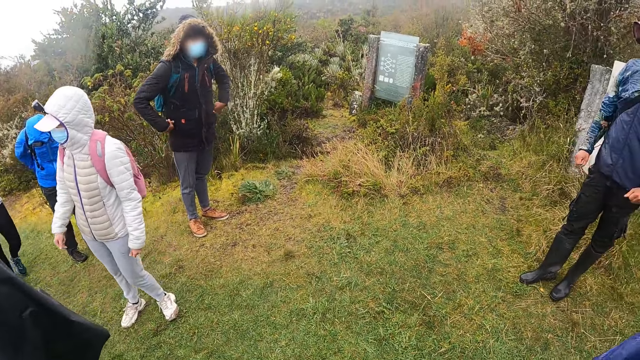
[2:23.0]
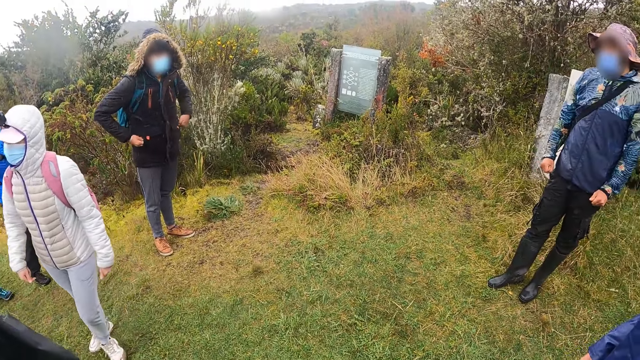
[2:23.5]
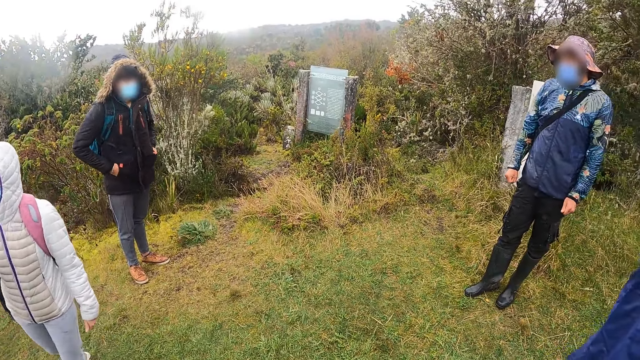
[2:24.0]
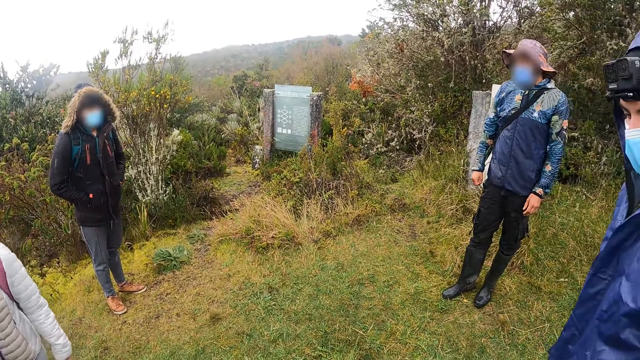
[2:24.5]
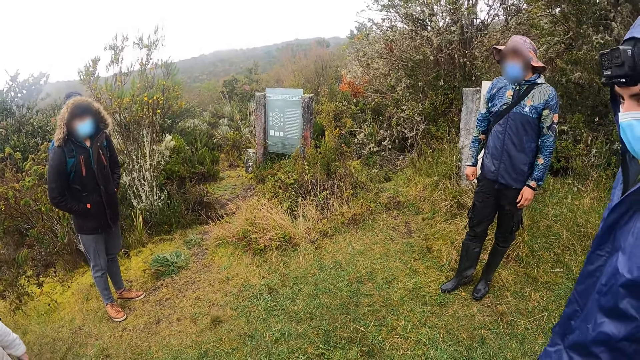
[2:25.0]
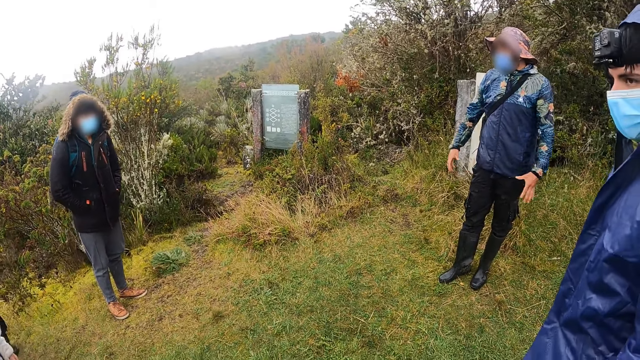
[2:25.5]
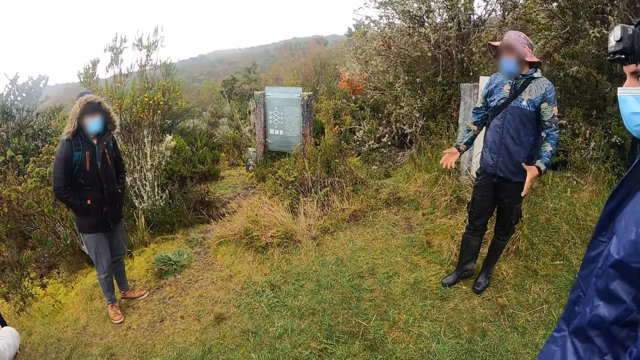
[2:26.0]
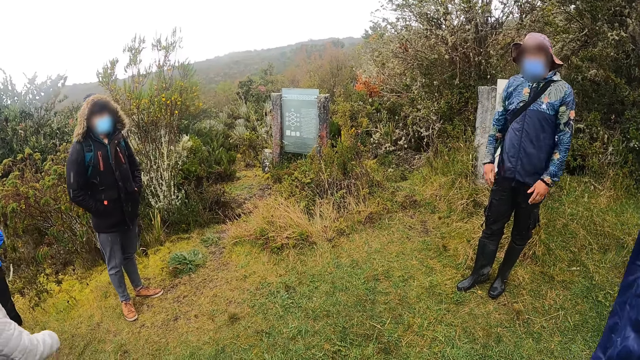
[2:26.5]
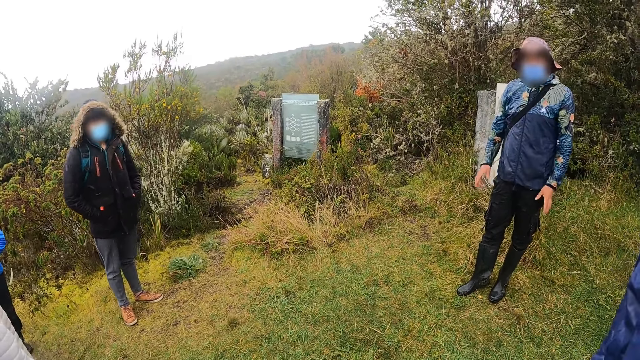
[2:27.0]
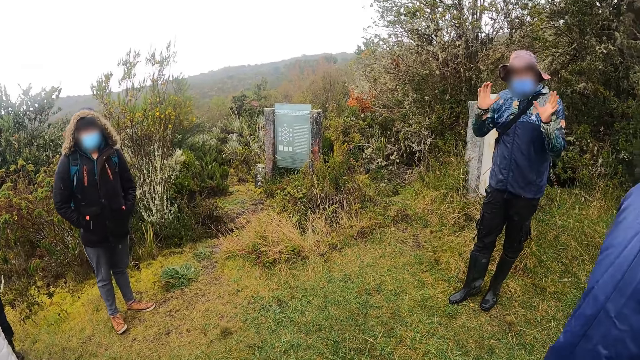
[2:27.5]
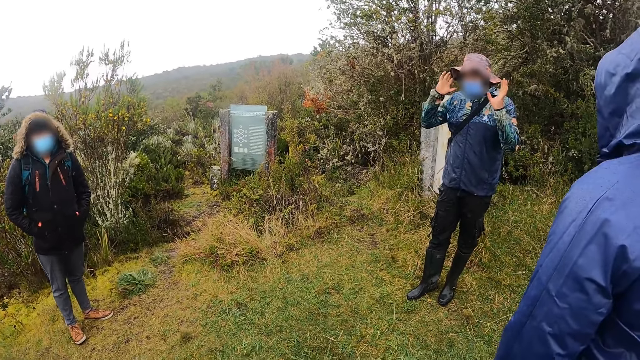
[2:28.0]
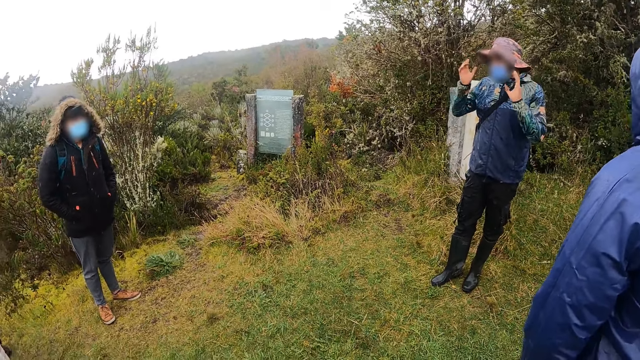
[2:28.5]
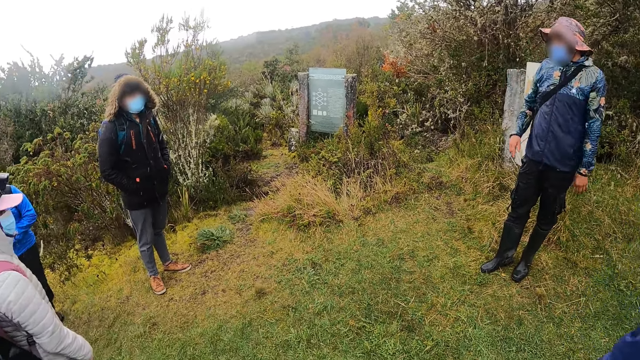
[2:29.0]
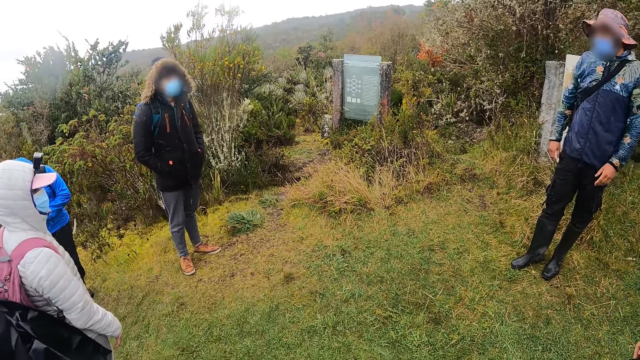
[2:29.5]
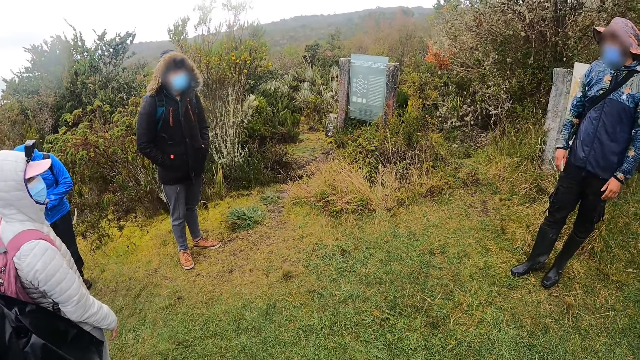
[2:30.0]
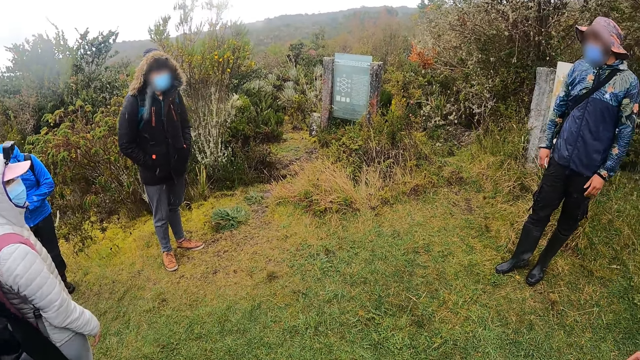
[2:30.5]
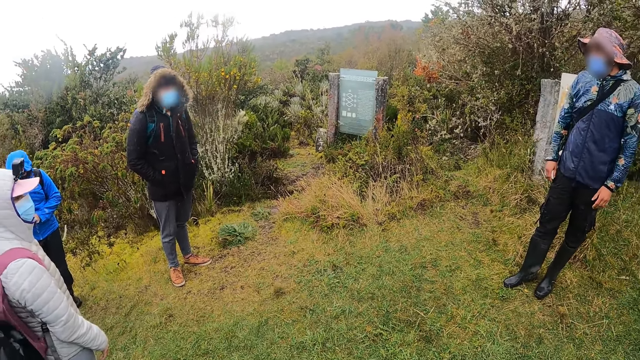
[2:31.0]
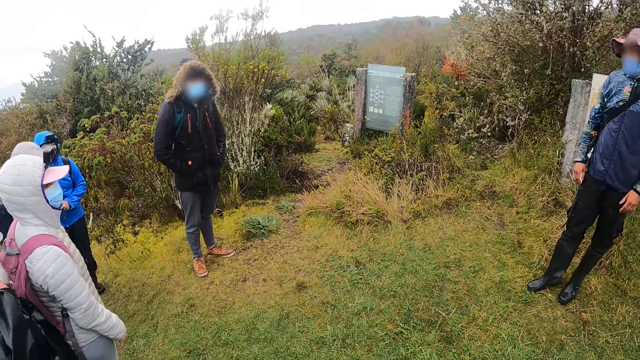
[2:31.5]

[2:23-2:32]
A man puts his hands in the pockets of his jacket. Another man demonstrates to the camera wearer and a group of people. The camera wearer looks around.

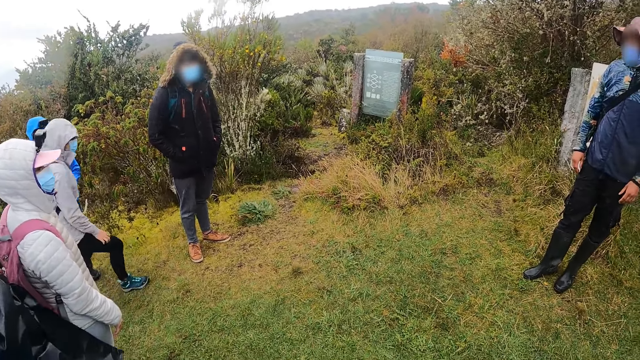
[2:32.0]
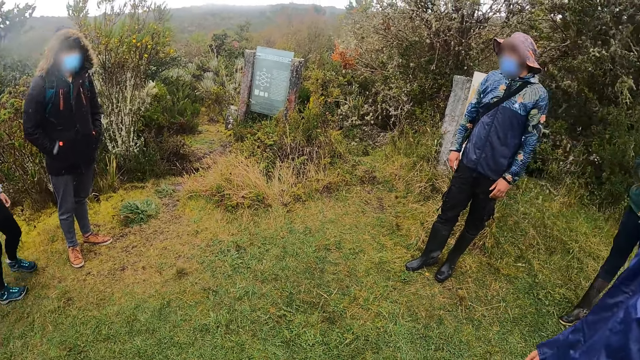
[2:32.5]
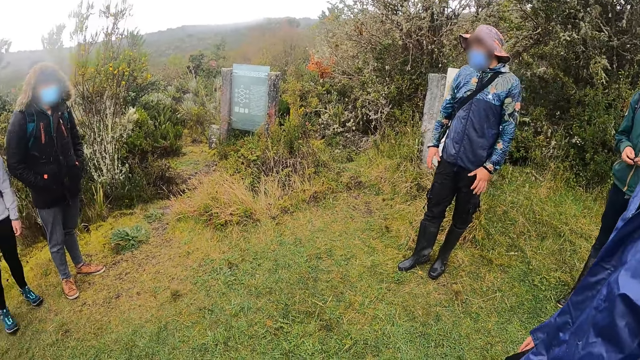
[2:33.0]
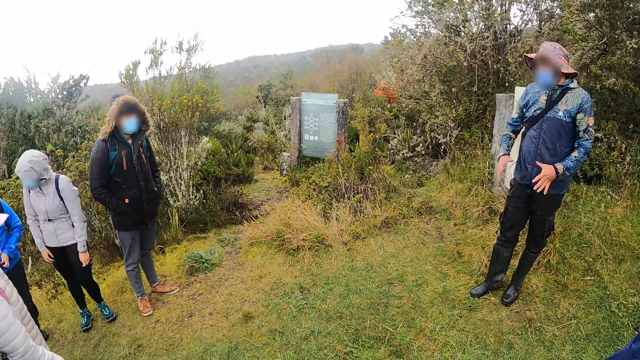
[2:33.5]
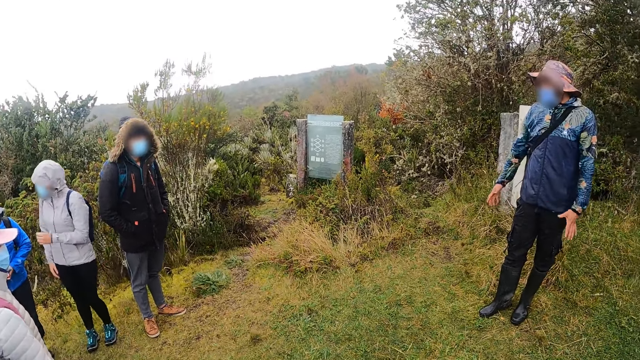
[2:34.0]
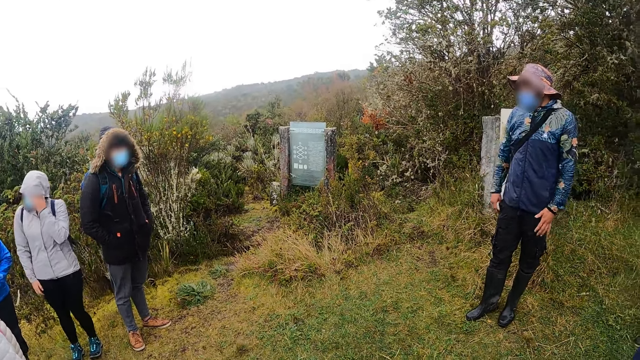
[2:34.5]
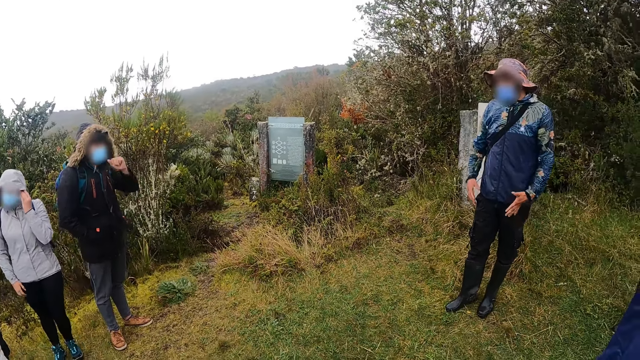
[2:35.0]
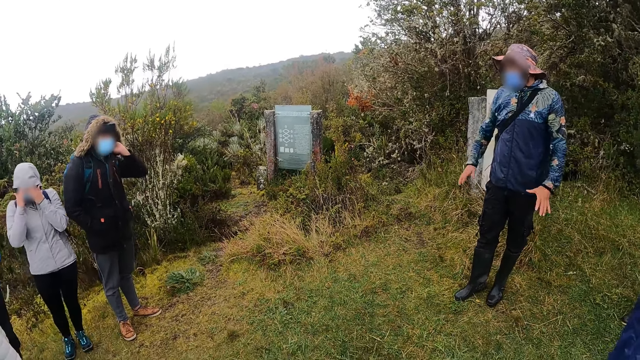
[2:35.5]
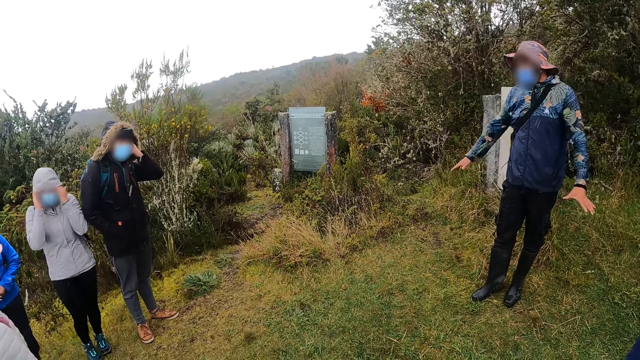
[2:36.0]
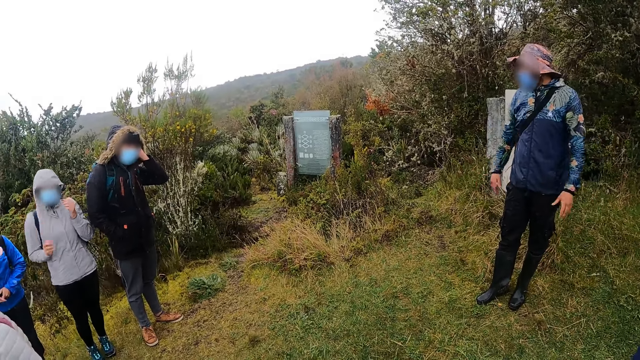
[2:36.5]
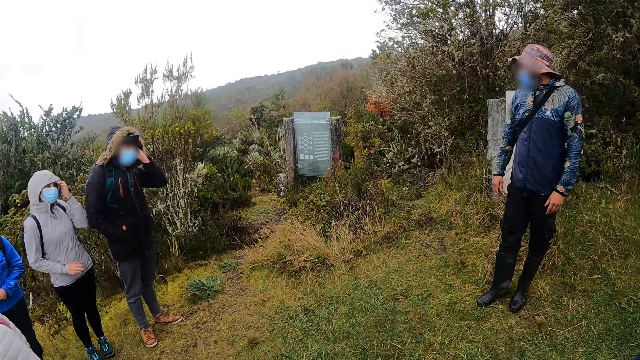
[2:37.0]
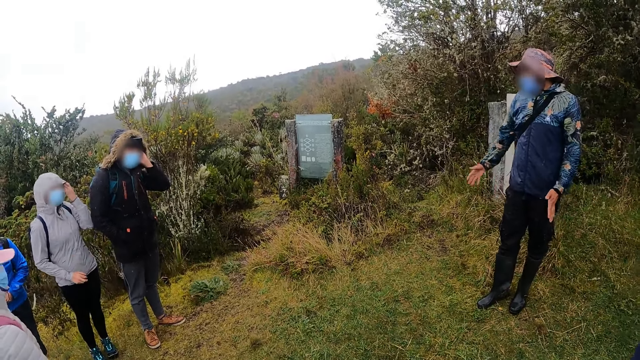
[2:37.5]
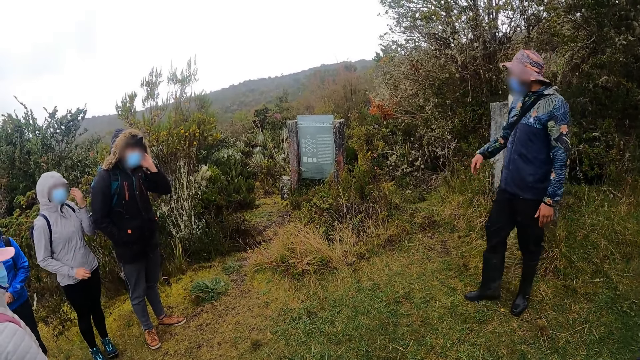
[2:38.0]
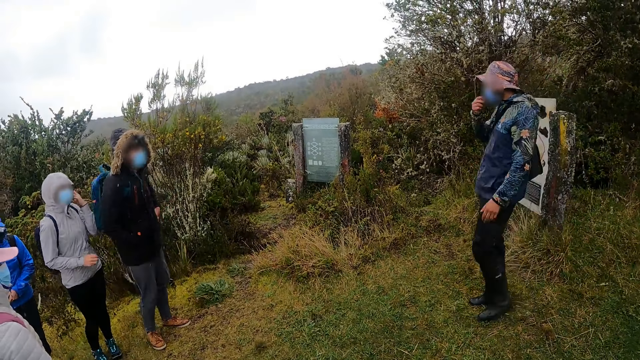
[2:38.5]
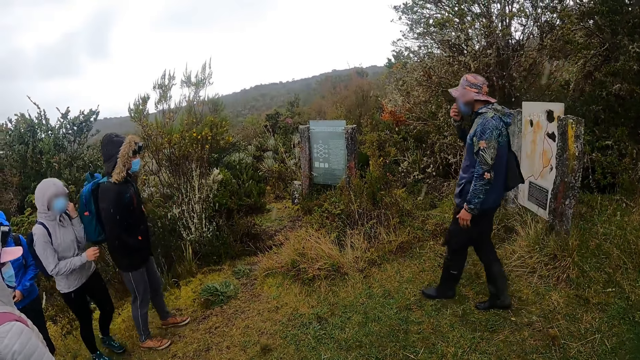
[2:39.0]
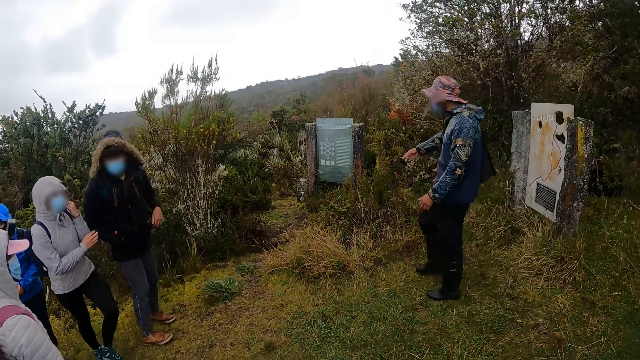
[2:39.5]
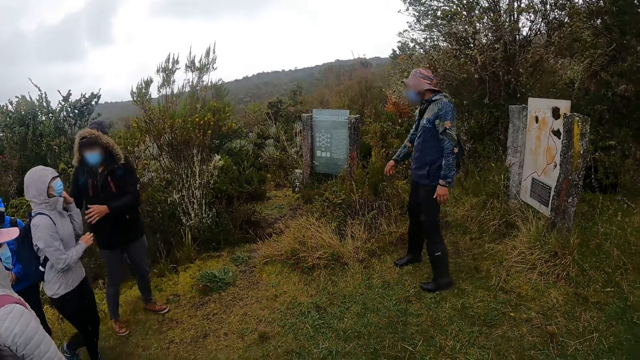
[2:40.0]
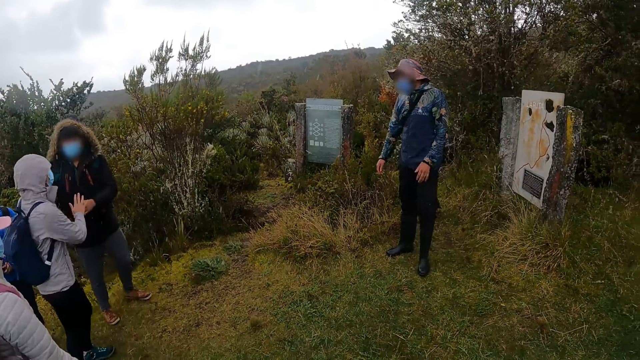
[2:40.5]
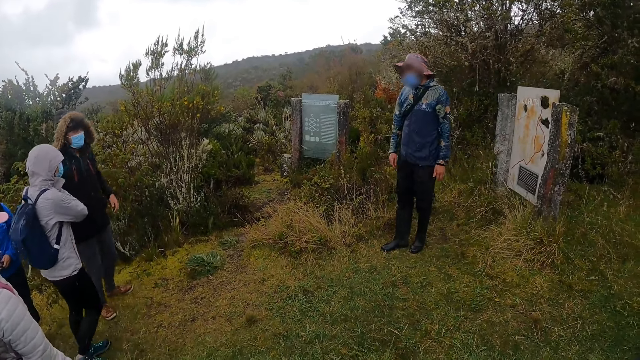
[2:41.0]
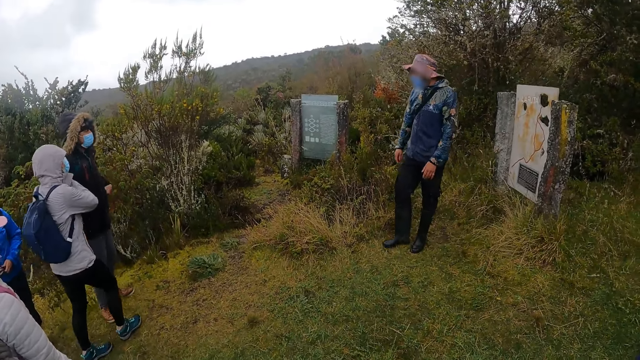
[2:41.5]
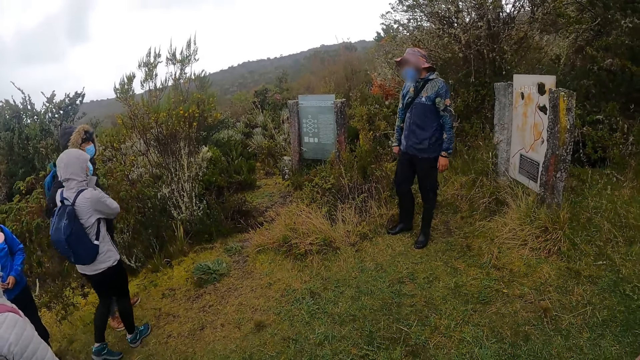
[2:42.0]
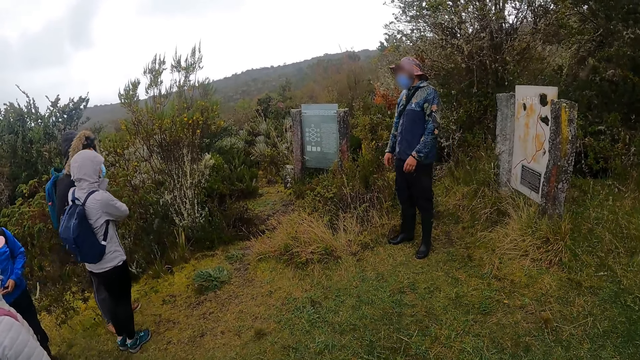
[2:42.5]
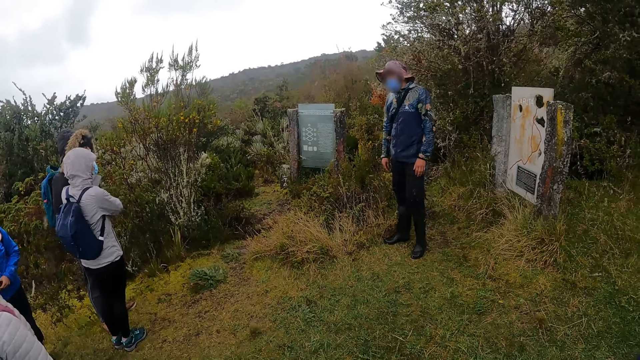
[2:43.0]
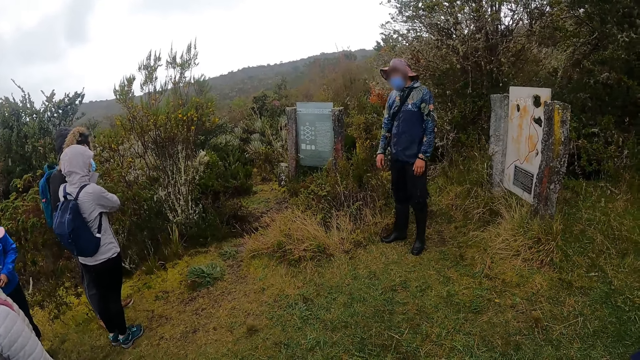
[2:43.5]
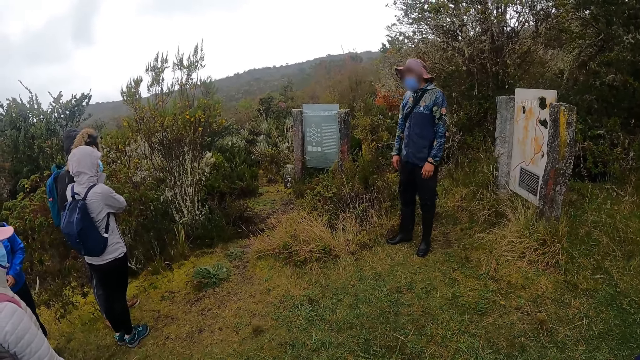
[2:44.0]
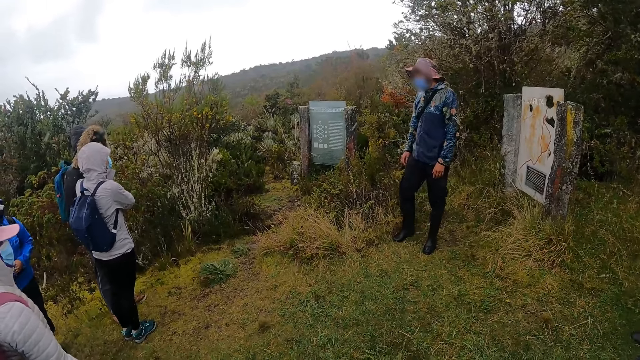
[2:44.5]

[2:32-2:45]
A woman touches her face with her left hand. A man scratches his head with his left hand. The woman wipes her face with her hands and touches her face with her left hand. The man touches the left hand of the woman with his left hand and puts his left hand in the pocket of his jacket.
